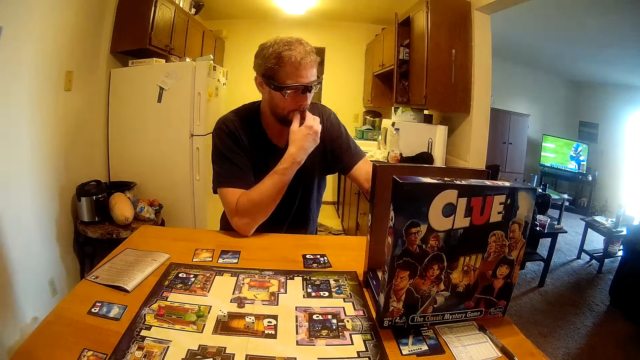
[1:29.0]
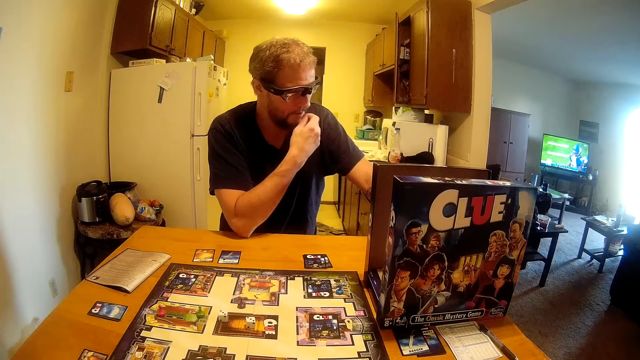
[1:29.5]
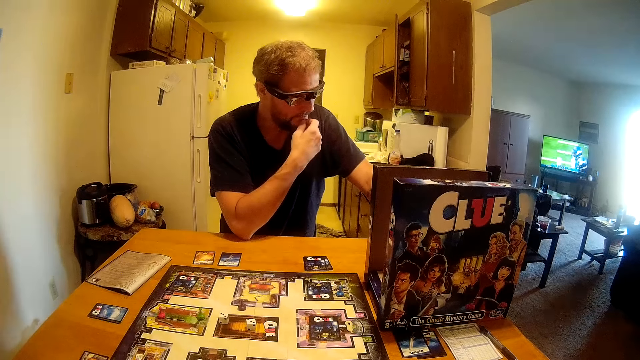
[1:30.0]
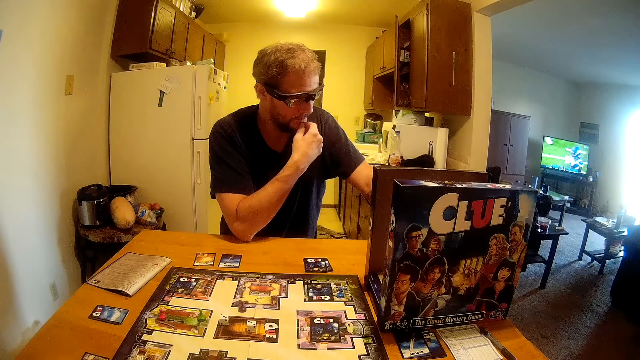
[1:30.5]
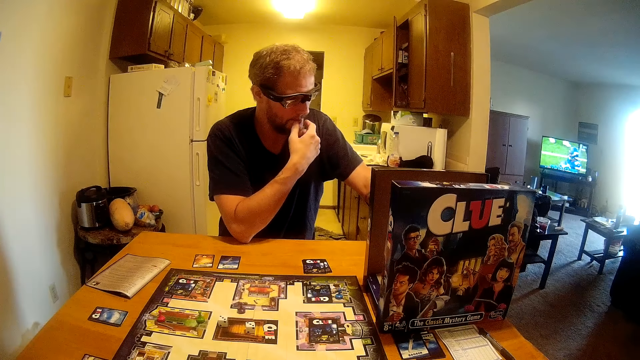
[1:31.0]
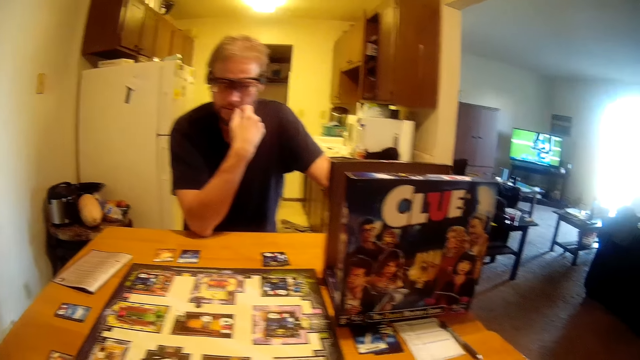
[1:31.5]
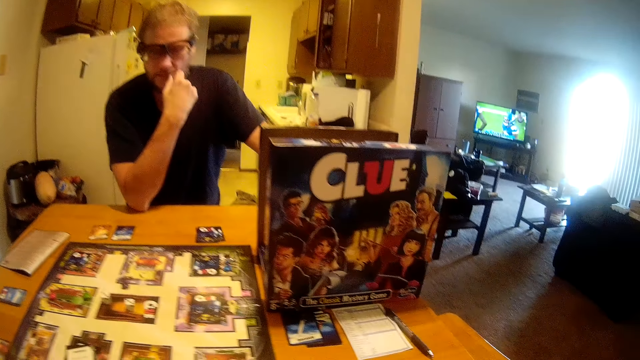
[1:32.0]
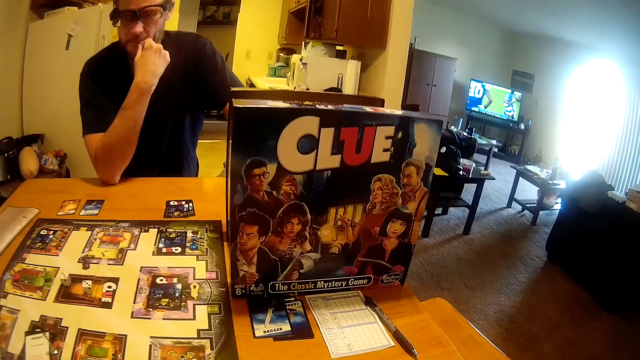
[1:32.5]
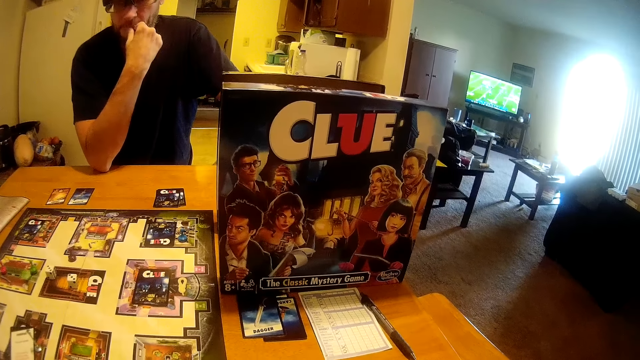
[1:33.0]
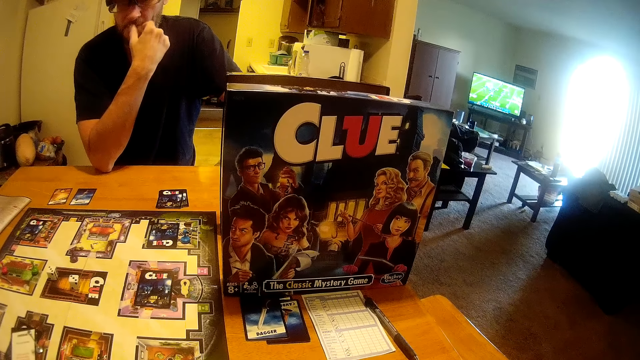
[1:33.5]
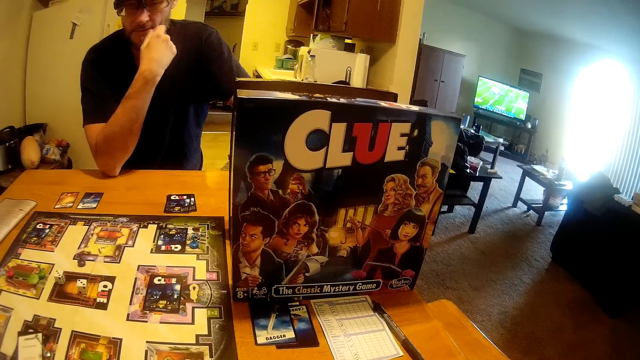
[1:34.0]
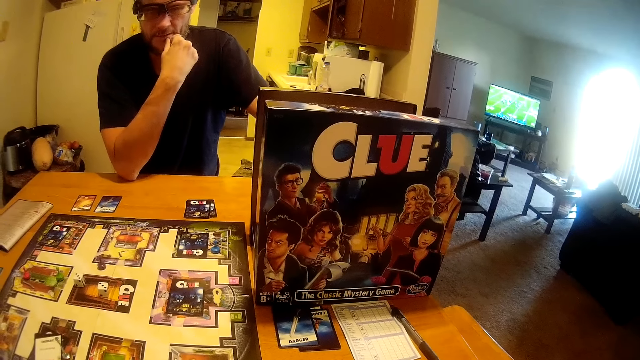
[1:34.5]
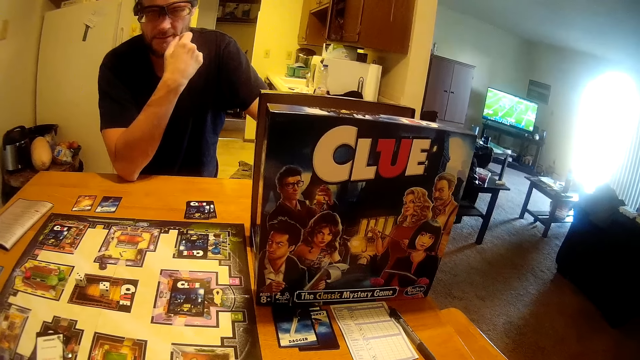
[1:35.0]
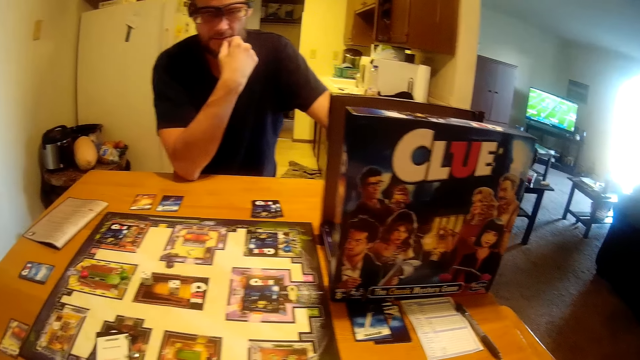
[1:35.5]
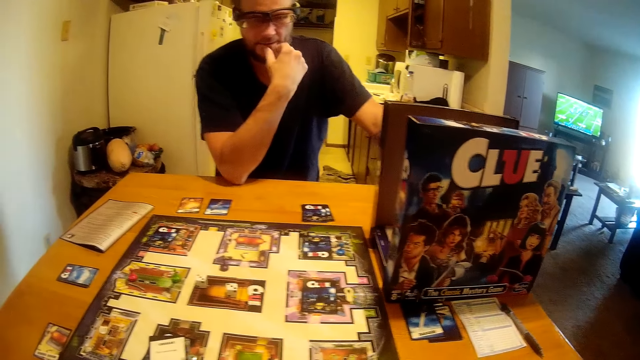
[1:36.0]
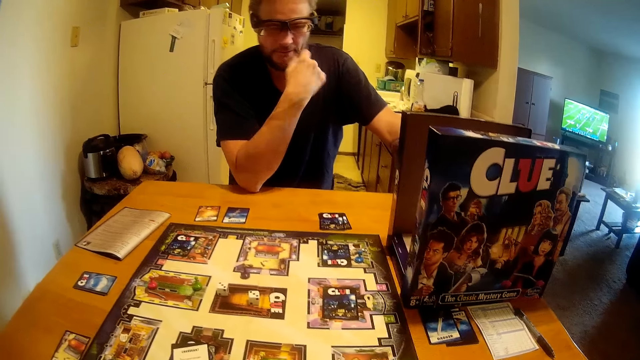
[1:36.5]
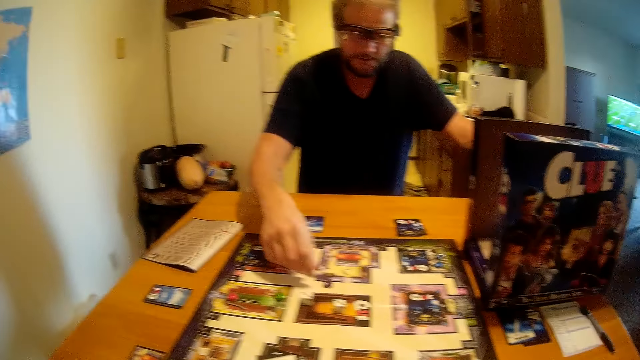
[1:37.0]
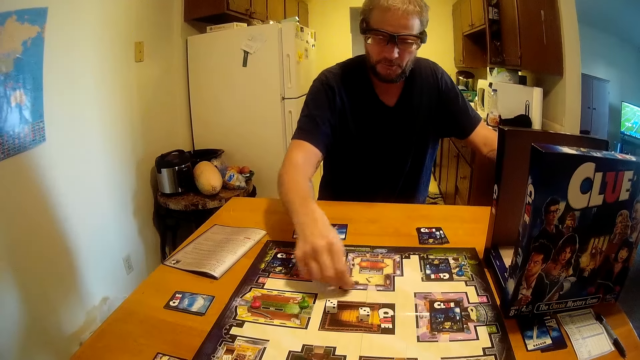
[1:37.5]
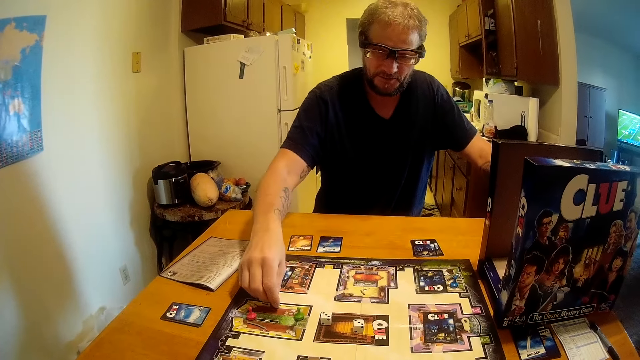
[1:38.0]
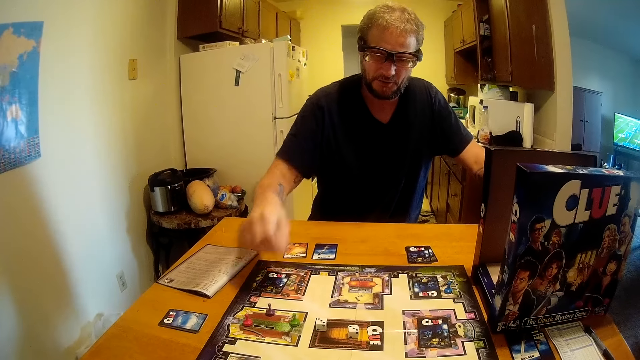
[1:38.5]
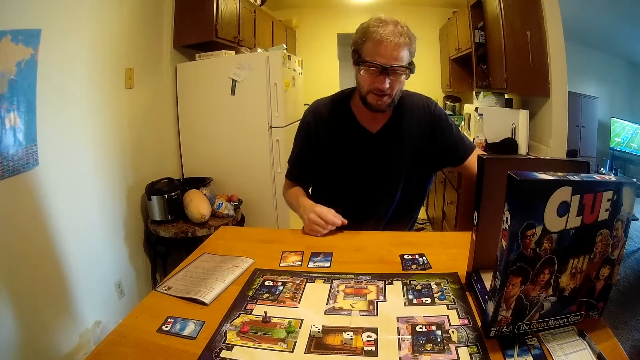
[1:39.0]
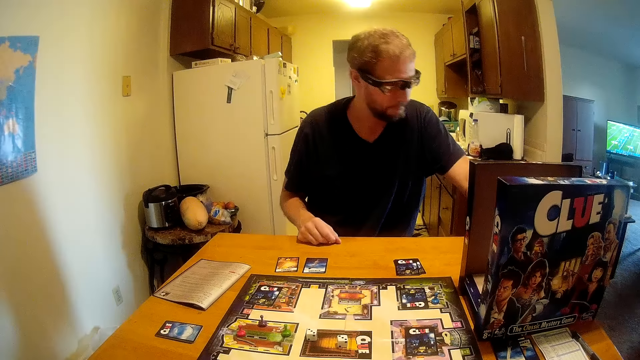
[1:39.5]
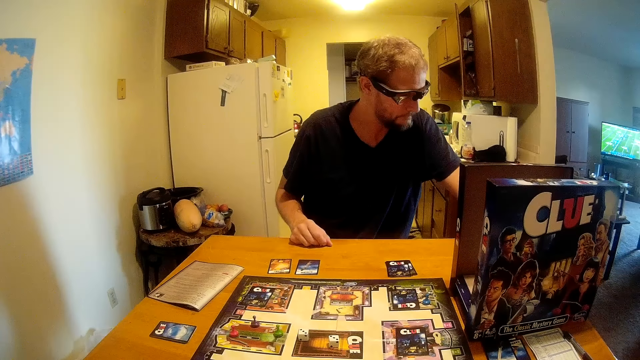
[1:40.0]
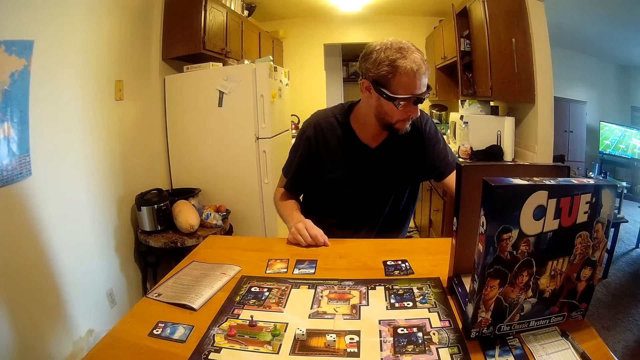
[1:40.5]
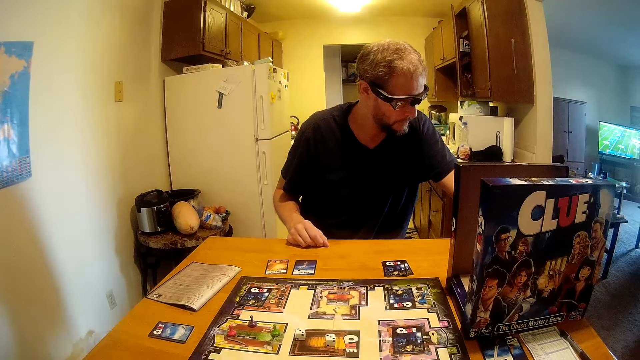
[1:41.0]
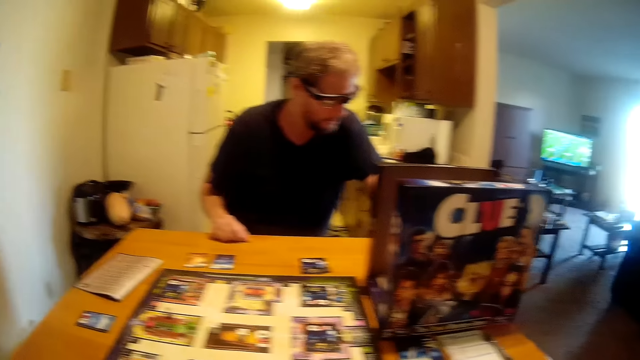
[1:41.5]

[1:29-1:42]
A man touches his face with his right hand. The man moves a game seed on the board game with his right hand. The man touches the dice on the board.

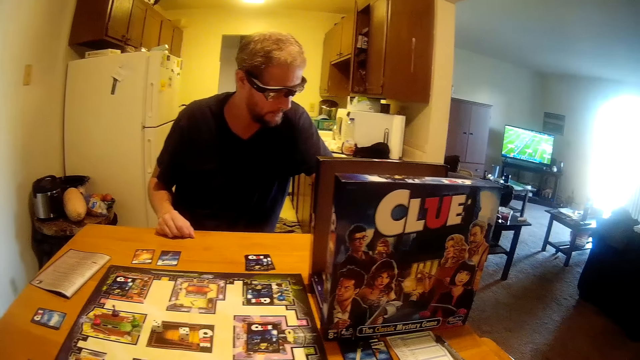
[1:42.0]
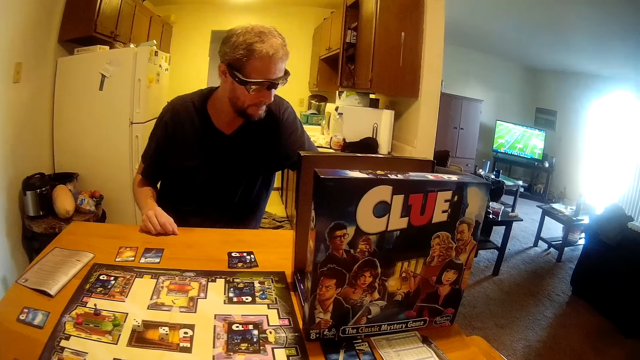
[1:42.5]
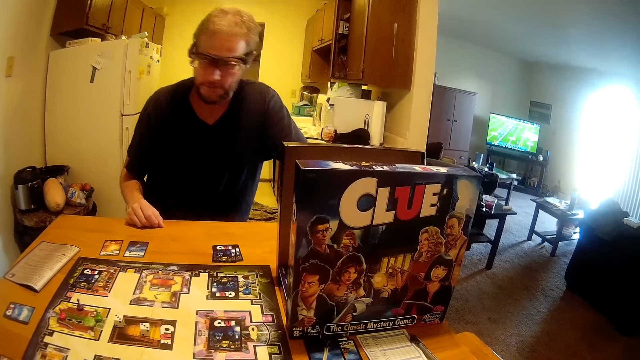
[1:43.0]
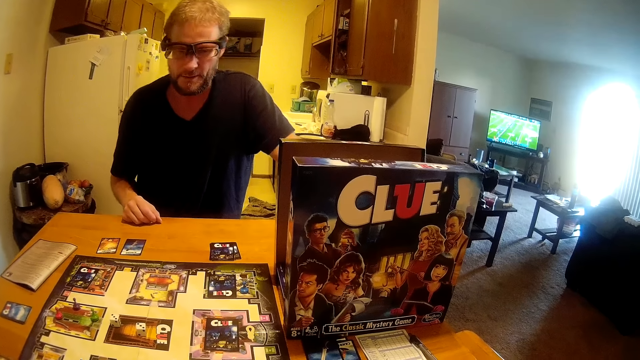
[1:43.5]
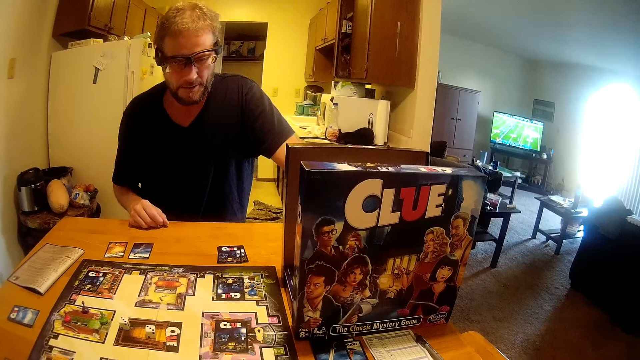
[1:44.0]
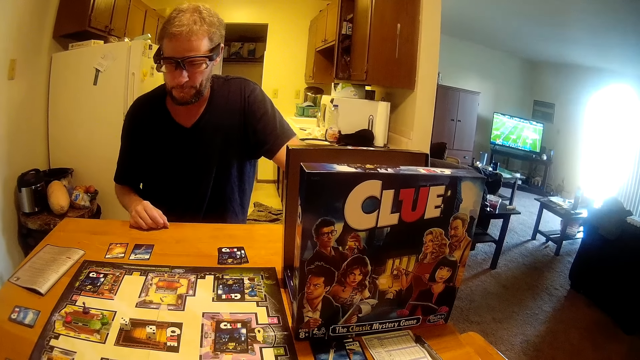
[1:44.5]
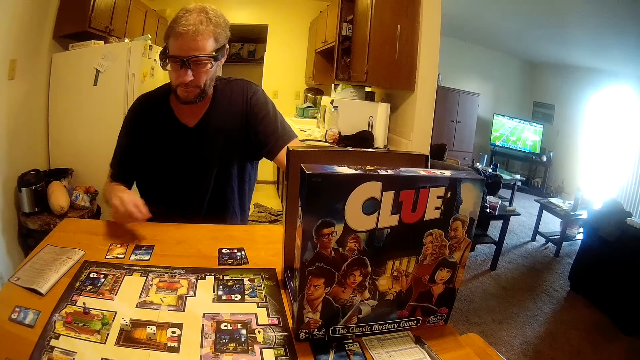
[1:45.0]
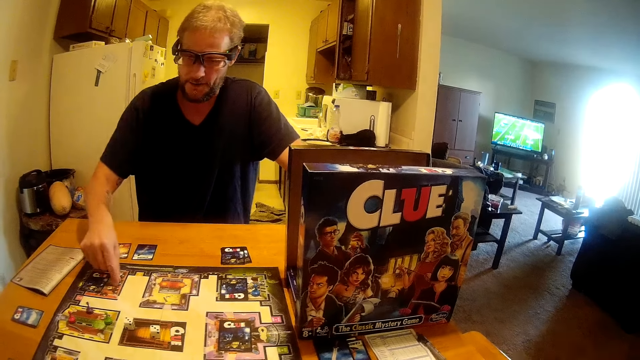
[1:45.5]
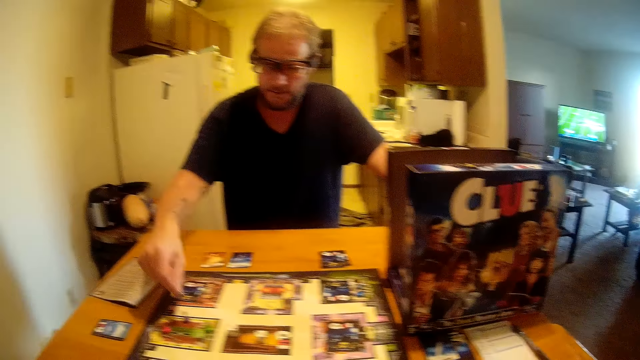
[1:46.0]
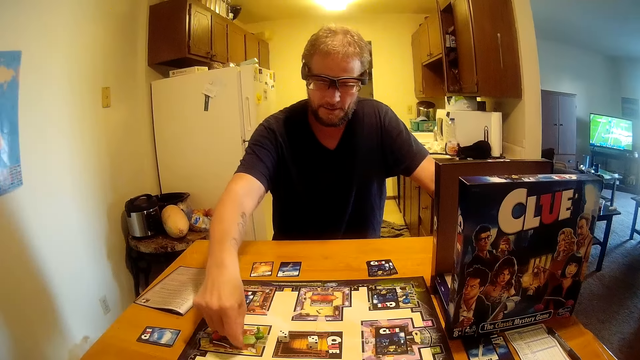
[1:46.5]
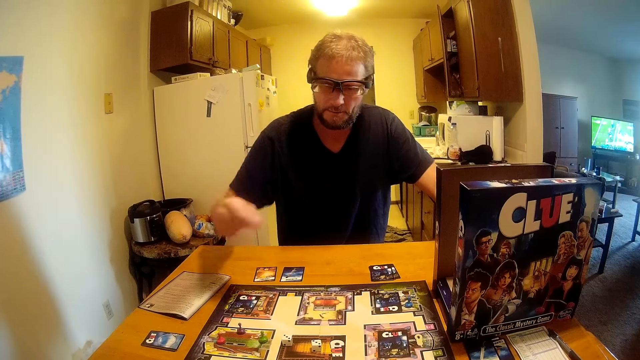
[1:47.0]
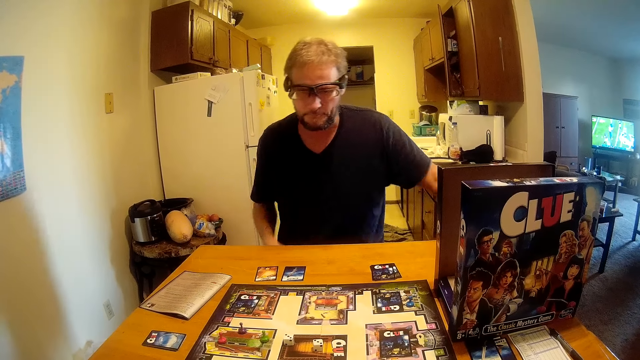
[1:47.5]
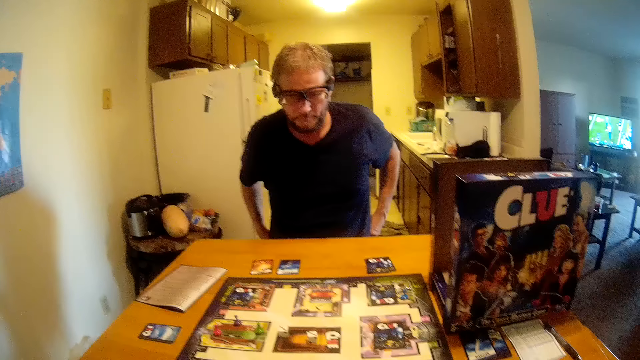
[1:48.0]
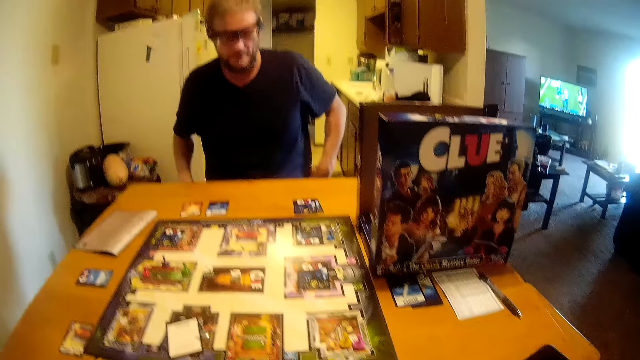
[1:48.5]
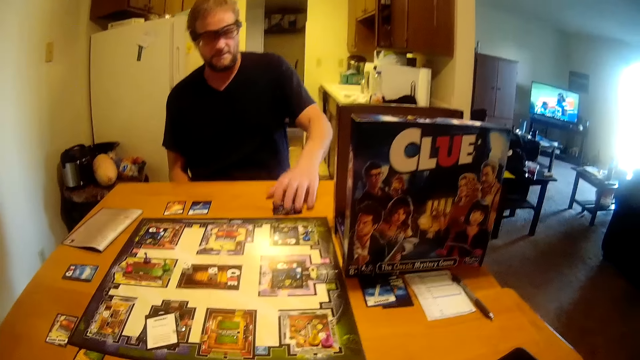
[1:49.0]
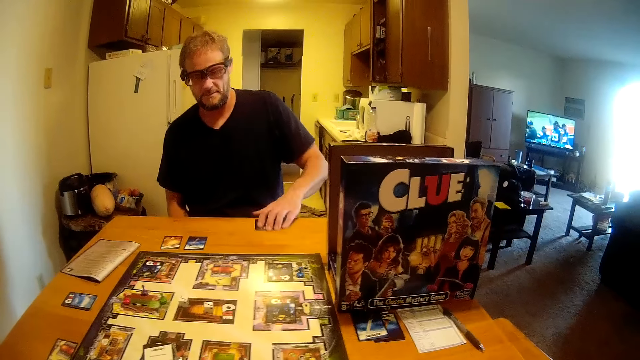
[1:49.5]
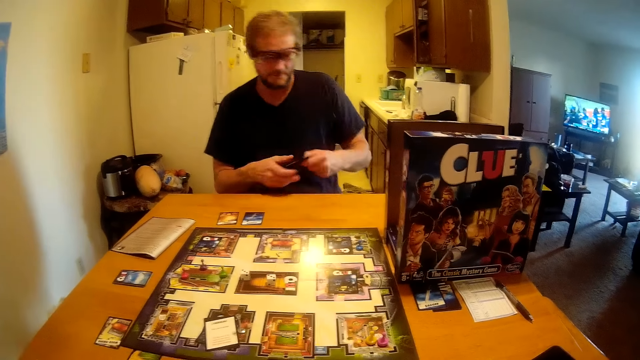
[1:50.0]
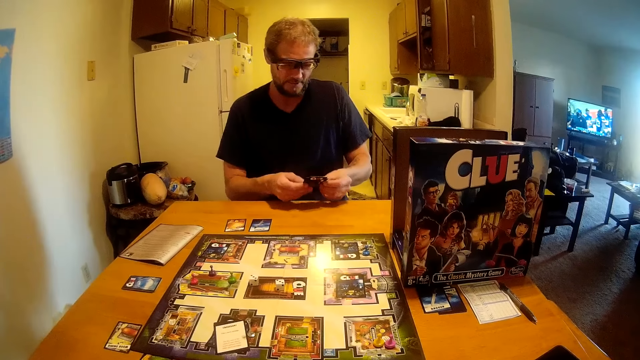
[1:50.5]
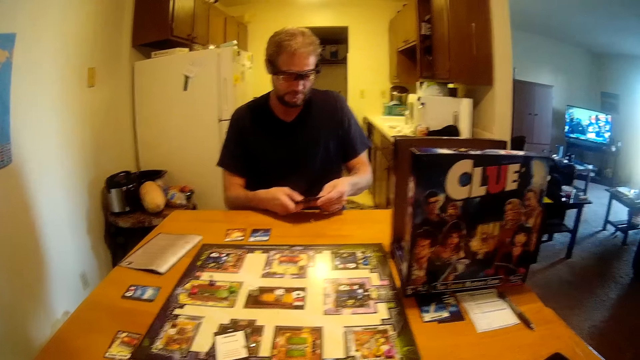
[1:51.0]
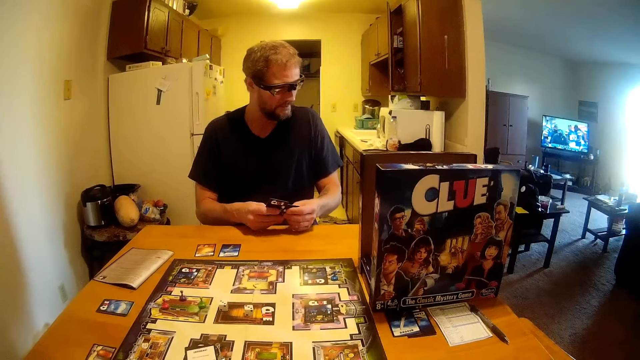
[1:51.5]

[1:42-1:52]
The man moves a game seed on the board game with his right hand and touches a dice on the board. The man picks up some cards on the table with his left hand and scans through the cards in his hands.
